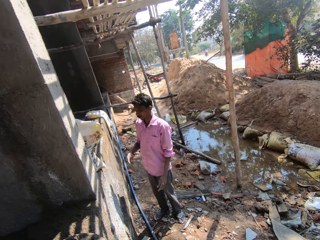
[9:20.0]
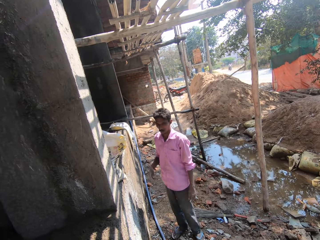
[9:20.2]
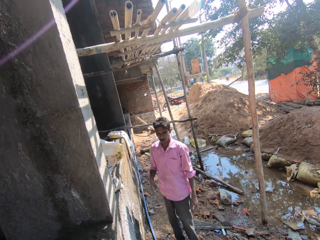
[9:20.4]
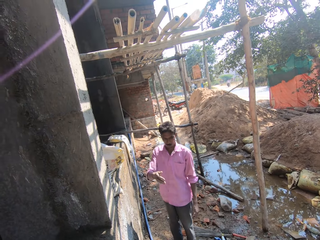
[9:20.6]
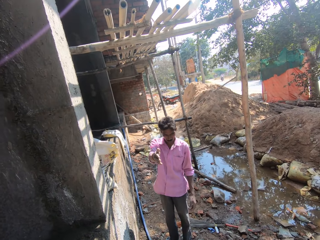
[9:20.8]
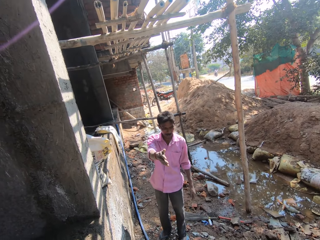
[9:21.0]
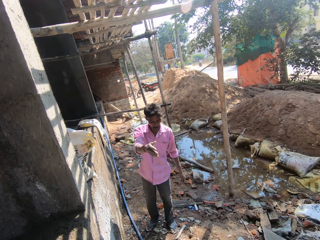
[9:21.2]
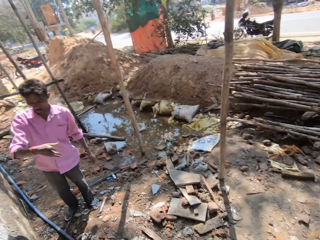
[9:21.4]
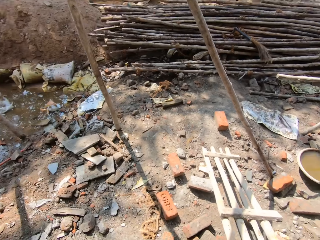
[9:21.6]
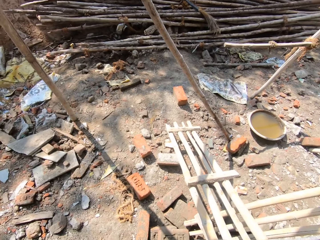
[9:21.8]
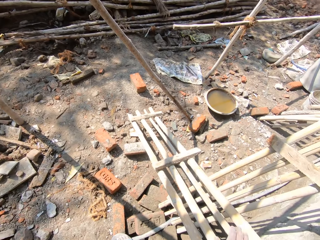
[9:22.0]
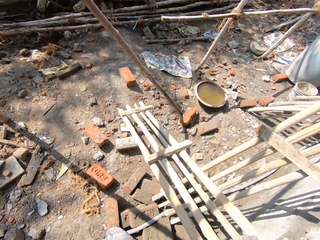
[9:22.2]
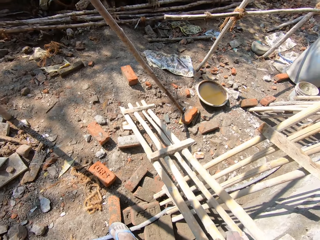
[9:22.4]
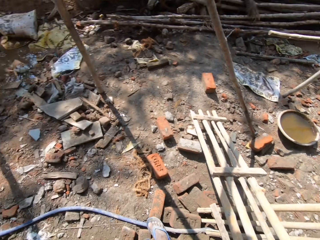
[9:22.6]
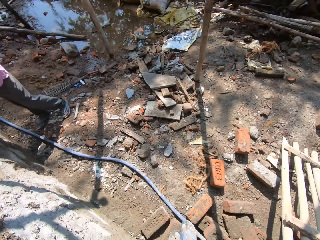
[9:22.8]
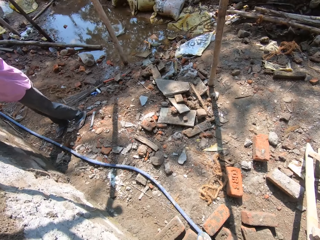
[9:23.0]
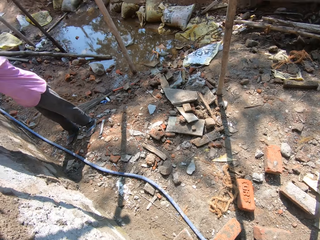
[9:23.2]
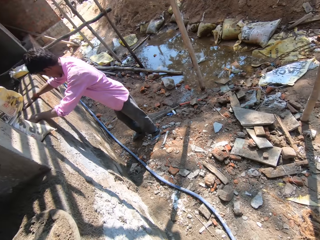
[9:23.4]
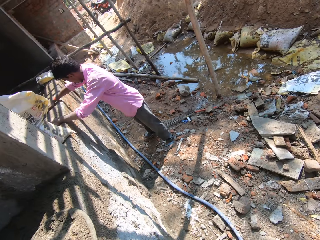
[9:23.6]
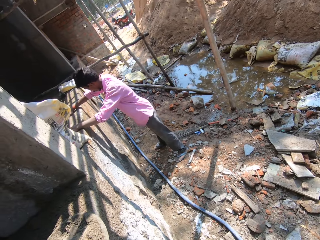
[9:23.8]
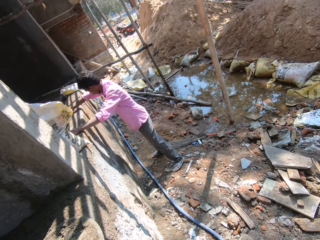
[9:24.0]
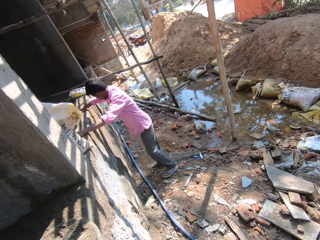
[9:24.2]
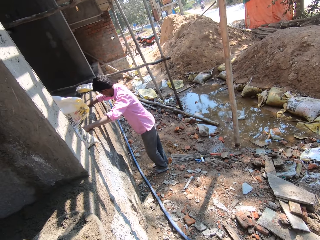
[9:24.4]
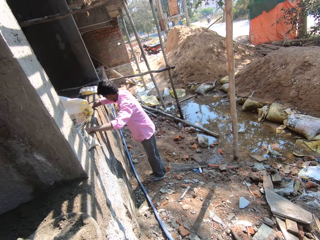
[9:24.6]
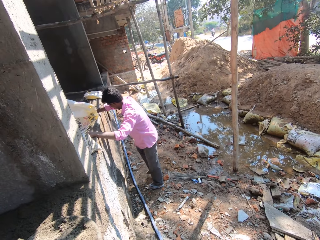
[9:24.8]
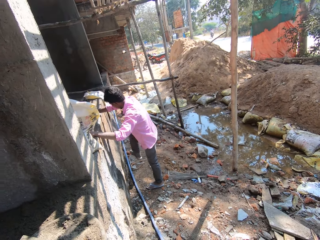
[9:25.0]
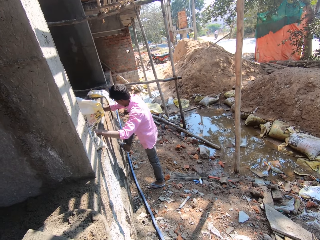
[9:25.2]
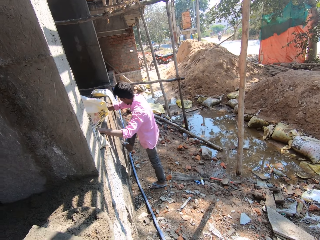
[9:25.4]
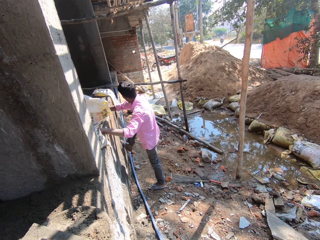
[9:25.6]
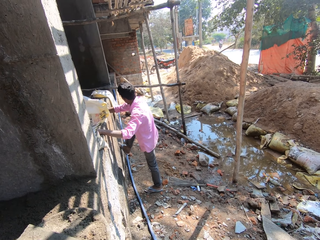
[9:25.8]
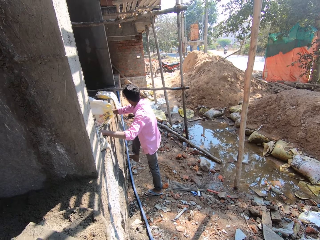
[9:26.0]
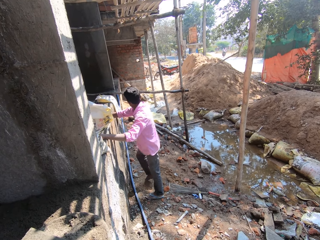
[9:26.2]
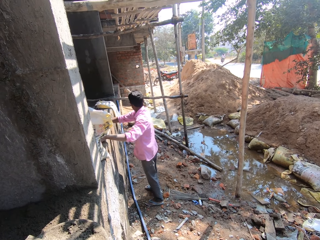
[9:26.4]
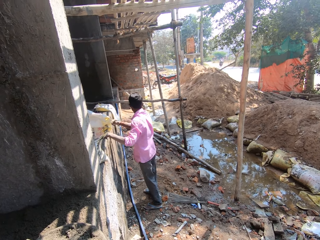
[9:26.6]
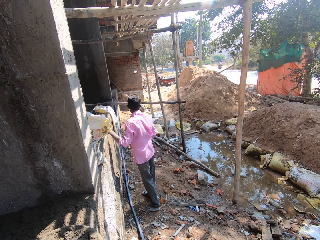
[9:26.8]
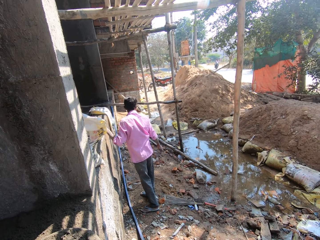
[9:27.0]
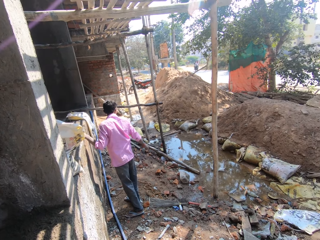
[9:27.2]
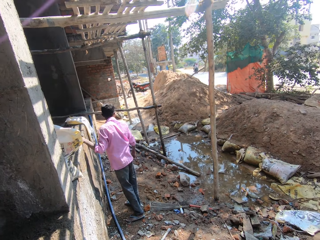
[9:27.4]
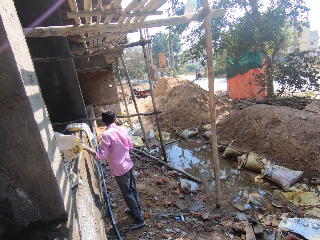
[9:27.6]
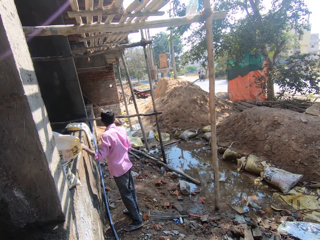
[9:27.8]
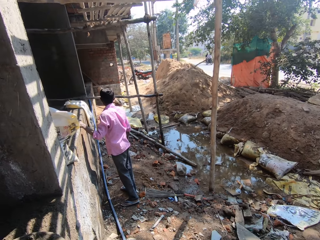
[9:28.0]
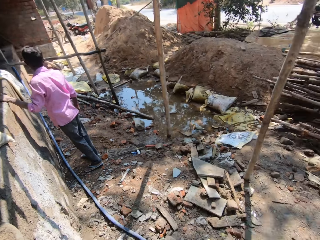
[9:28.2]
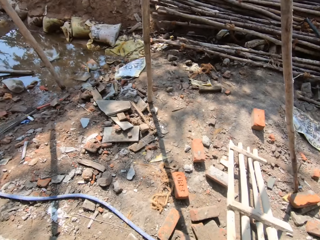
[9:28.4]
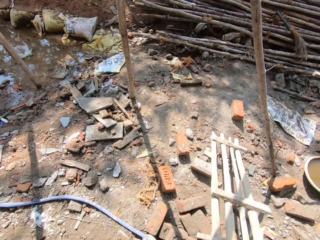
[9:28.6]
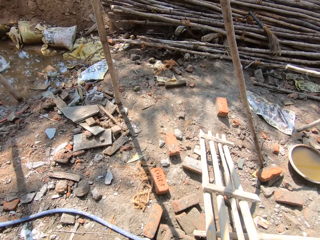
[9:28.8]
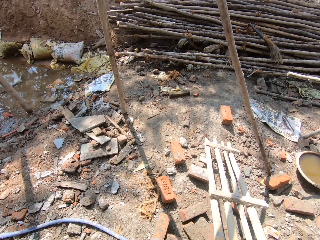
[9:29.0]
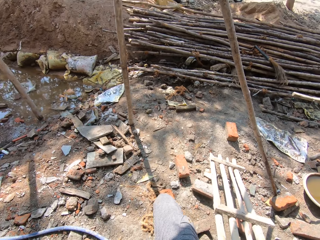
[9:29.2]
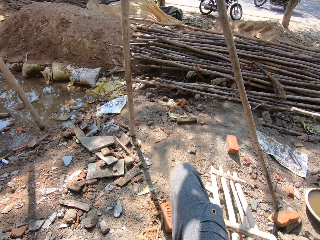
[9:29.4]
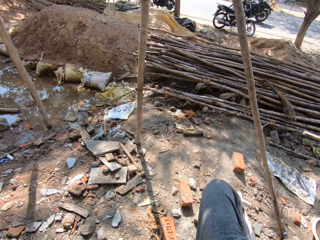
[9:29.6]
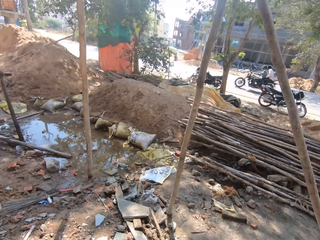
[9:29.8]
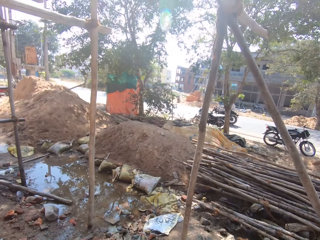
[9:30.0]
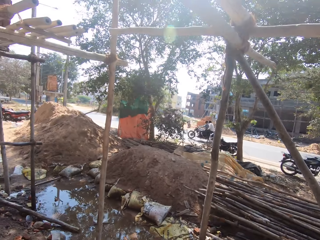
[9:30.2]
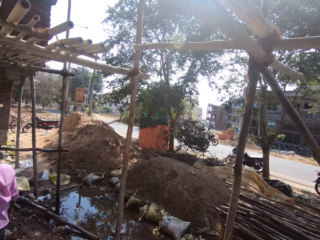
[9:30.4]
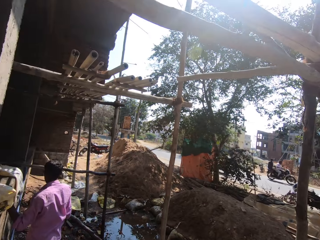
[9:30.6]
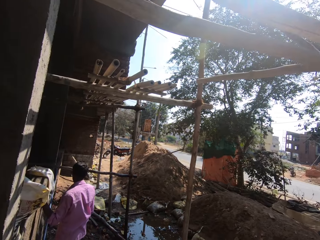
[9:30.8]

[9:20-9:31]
A man converses with the camera wearer. The camera wearer turns back. They turn forward, converse with the man, and look forward. They look right and converse with the man.

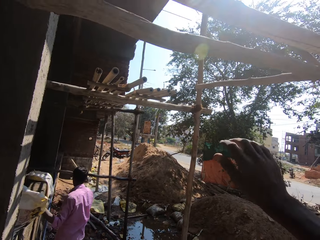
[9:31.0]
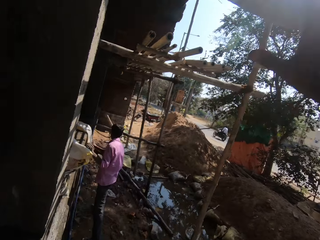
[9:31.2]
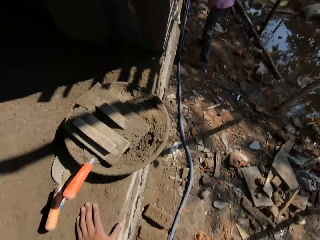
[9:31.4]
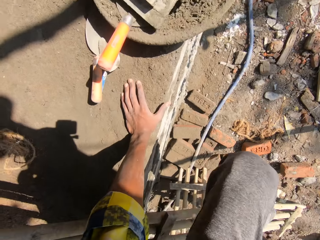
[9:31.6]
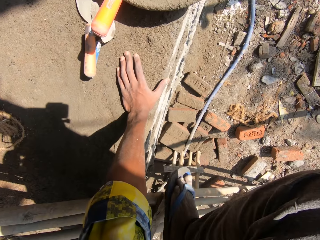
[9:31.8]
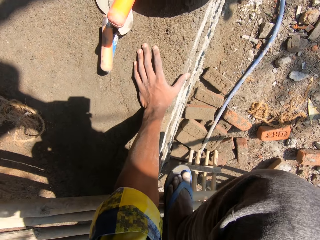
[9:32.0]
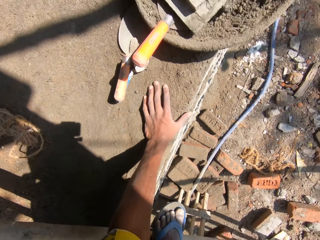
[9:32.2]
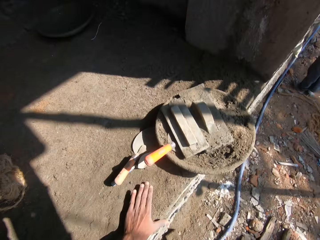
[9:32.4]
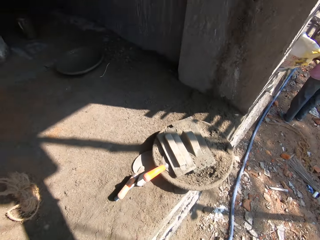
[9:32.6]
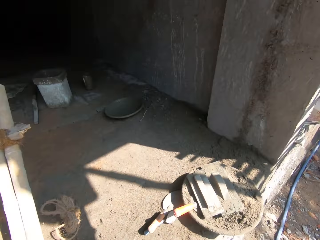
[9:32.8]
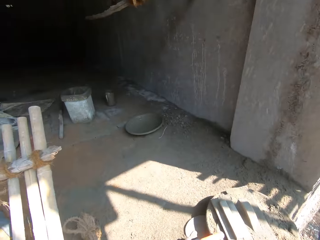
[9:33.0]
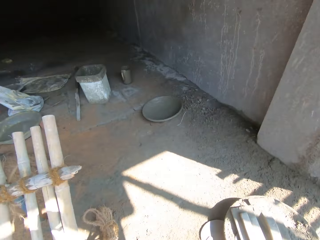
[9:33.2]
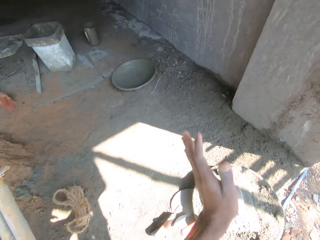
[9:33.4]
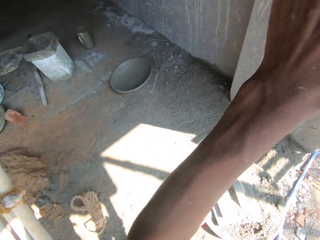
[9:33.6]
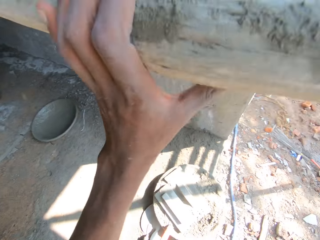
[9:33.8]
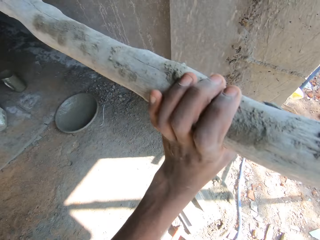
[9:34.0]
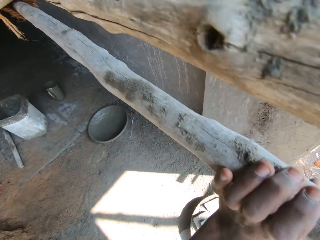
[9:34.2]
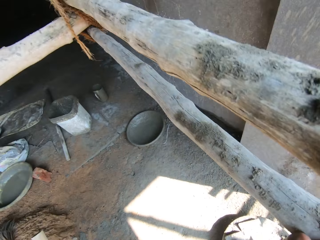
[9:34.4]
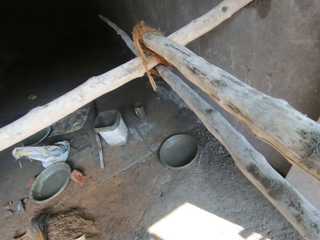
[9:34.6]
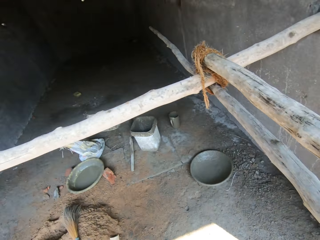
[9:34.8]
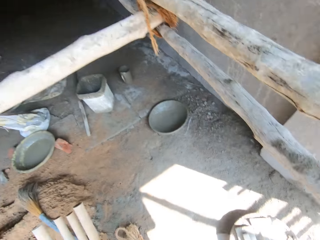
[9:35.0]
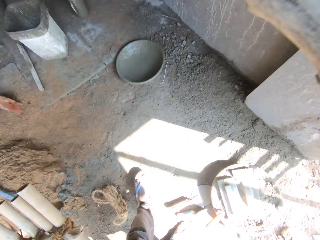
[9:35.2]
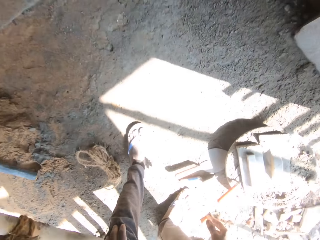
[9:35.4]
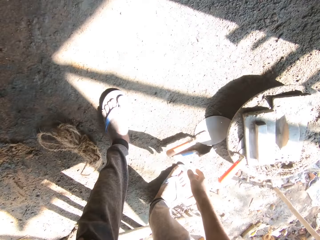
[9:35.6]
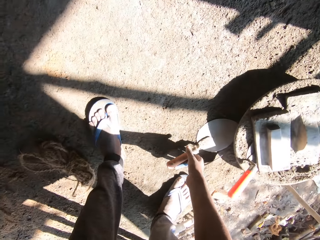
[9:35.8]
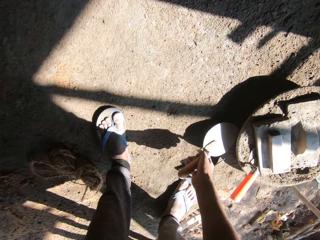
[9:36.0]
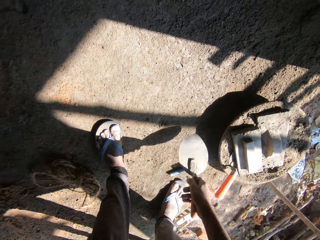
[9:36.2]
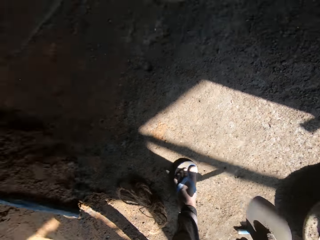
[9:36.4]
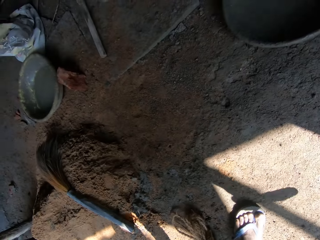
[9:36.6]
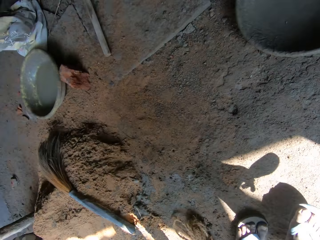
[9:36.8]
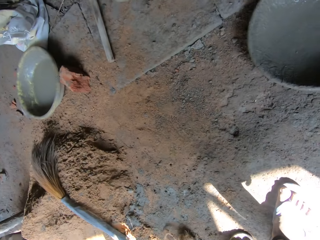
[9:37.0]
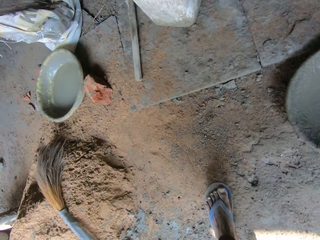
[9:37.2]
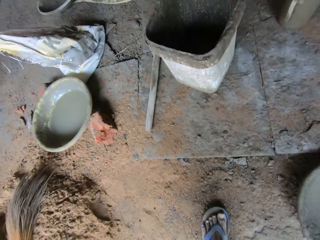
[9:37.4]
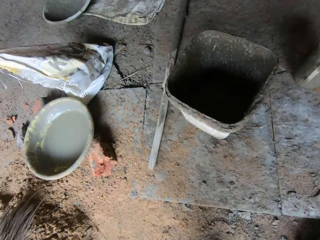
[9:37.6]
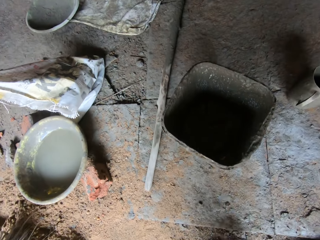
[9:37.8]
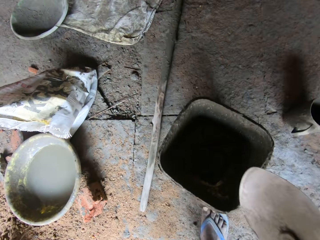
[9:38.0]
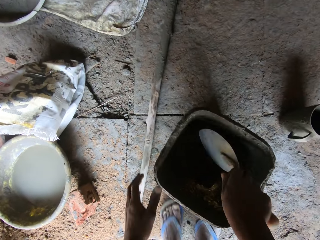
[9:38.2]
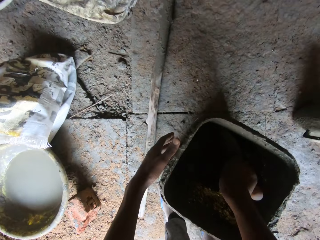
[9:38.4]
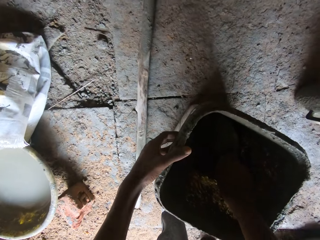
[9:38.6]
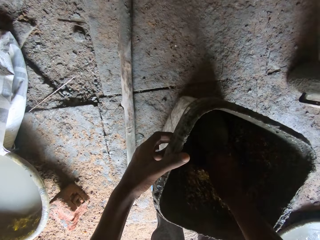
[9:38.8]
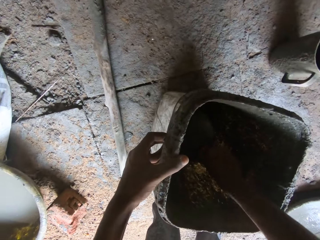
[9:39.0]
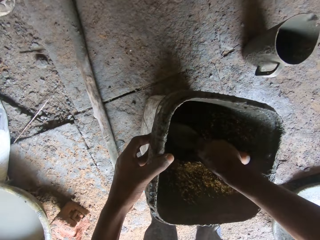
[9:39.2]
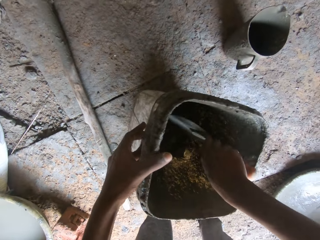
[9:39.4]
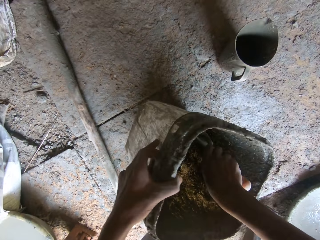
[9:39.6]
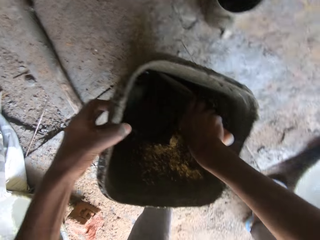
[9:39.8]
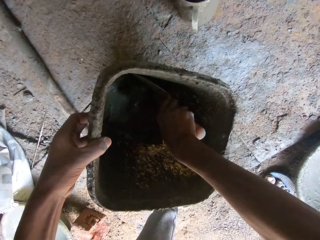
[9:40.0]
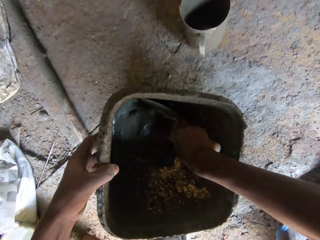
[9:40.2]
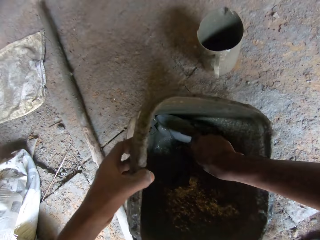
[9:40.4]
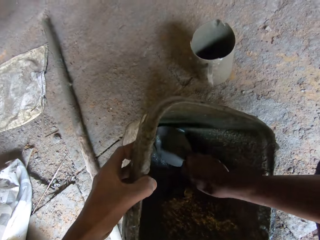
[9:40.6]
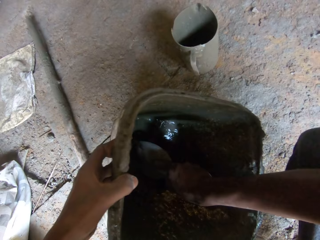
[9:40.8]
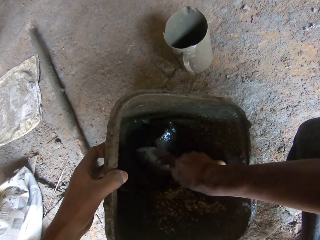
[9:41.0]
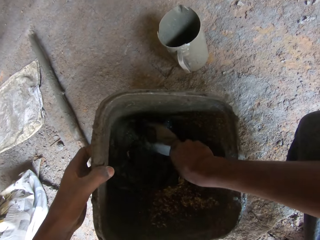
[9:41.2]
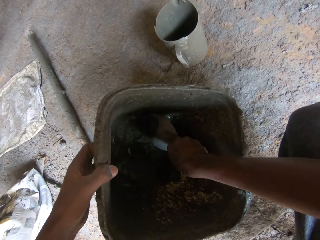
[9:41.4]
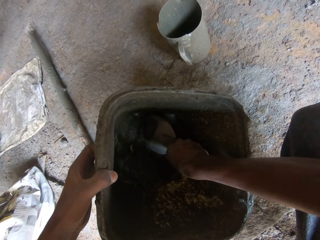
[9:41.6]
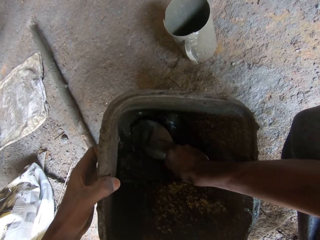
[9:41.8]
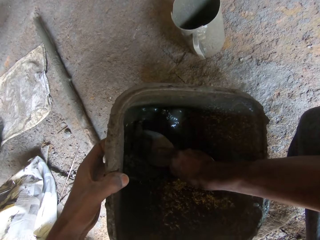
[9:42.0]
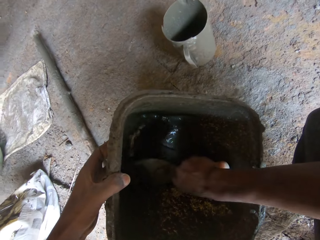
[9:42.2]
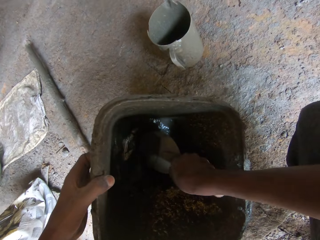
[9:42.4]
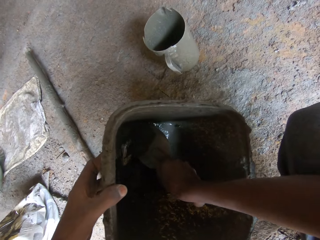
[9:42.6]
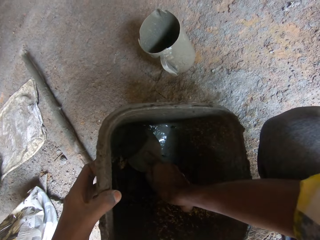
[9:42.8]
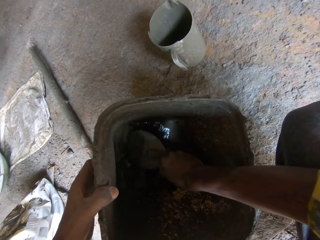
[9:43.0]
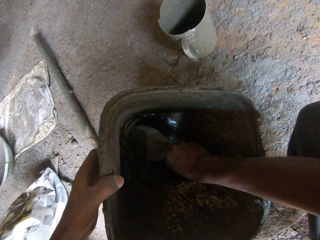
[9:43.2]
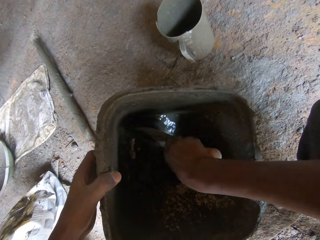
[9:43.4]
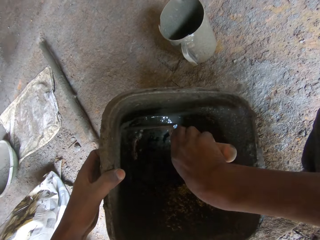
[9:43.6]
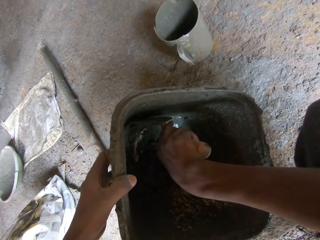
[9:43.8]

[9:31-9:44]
The camera wearer looks forward. They climb up a wooden object to get in the building. They look down. They step on the floor. They pick up a brick trowel. They turn left and walk forward. They gather cement from the bucket using the trowel. They remove stuck concrete in the bucket.
